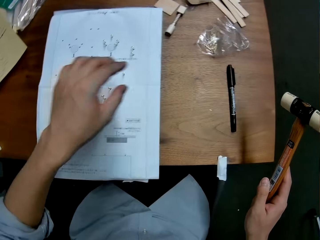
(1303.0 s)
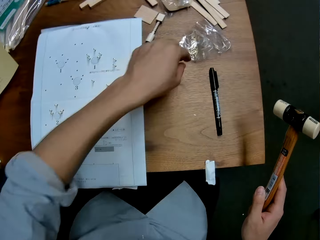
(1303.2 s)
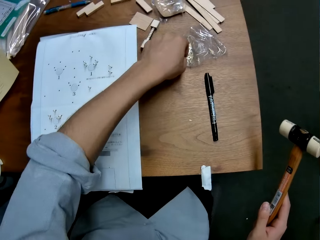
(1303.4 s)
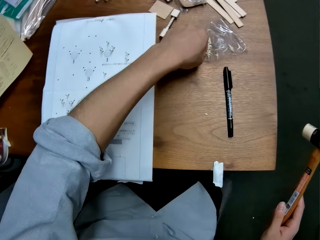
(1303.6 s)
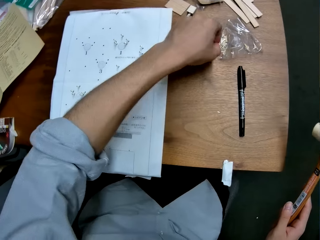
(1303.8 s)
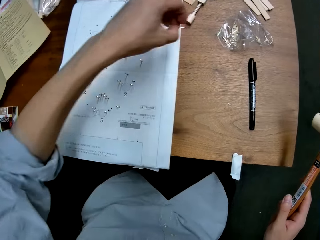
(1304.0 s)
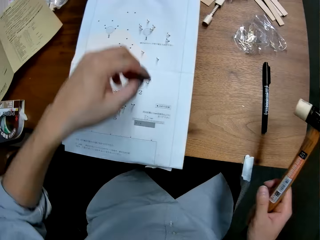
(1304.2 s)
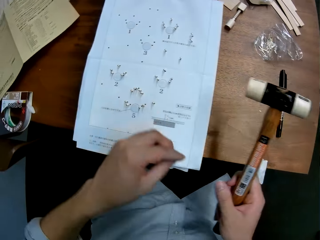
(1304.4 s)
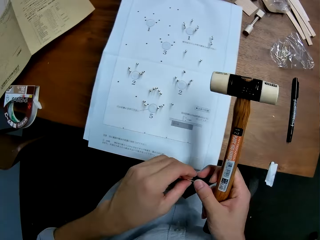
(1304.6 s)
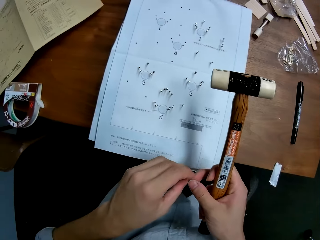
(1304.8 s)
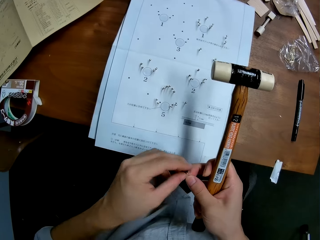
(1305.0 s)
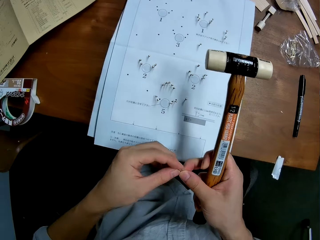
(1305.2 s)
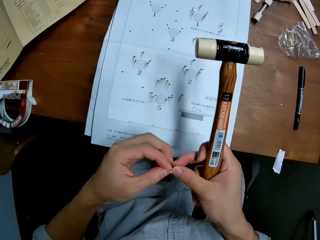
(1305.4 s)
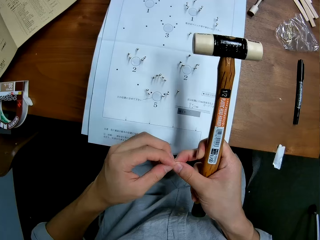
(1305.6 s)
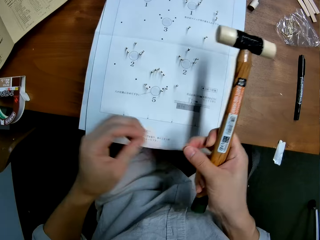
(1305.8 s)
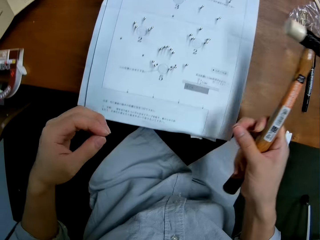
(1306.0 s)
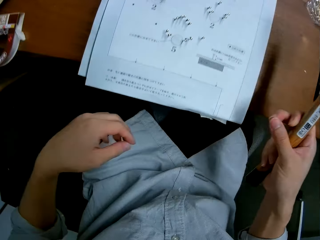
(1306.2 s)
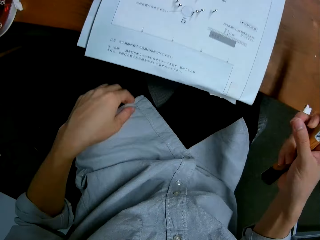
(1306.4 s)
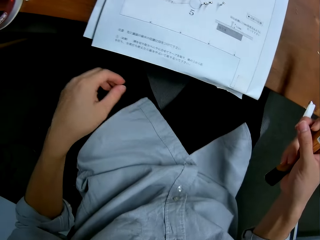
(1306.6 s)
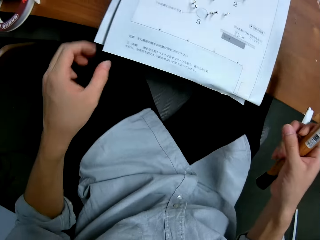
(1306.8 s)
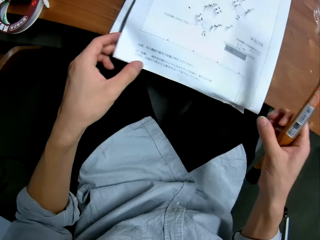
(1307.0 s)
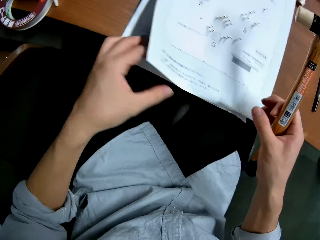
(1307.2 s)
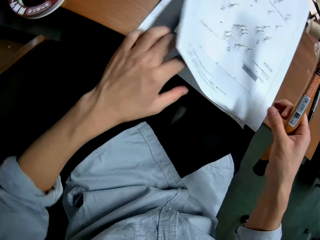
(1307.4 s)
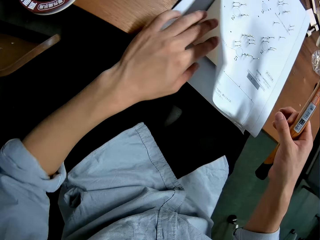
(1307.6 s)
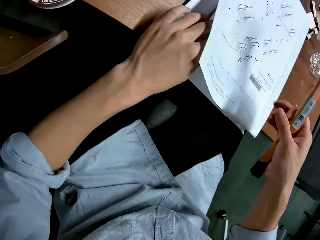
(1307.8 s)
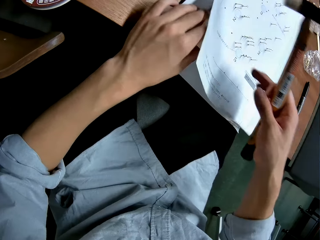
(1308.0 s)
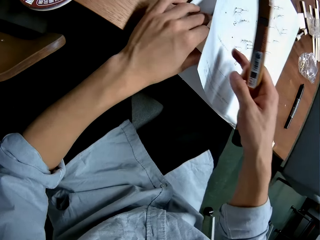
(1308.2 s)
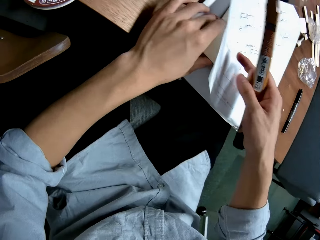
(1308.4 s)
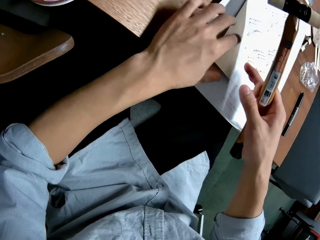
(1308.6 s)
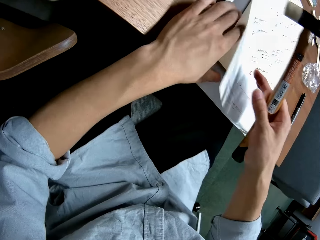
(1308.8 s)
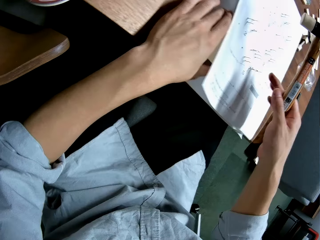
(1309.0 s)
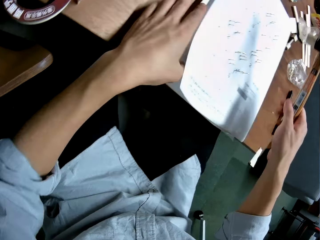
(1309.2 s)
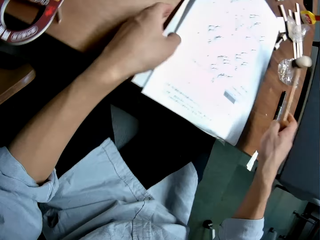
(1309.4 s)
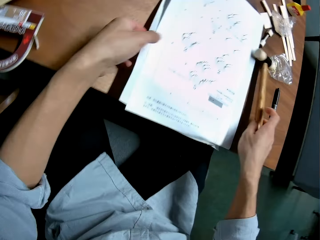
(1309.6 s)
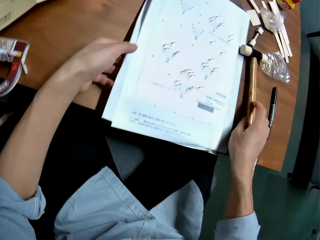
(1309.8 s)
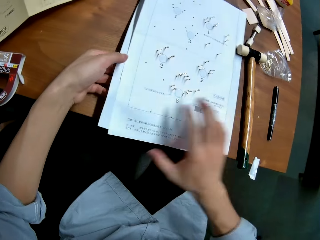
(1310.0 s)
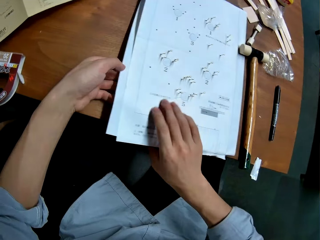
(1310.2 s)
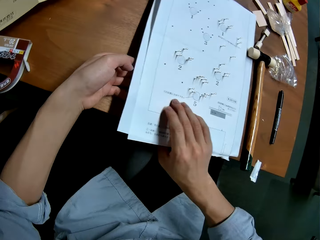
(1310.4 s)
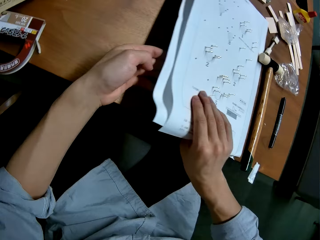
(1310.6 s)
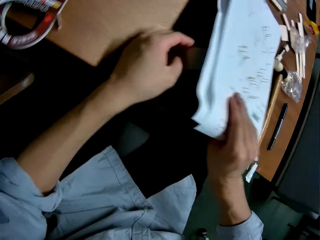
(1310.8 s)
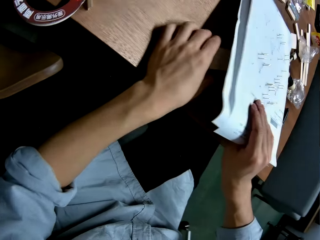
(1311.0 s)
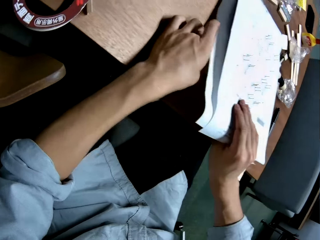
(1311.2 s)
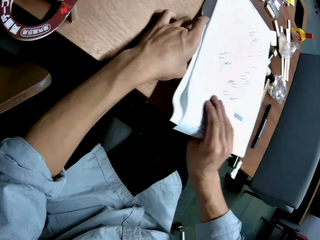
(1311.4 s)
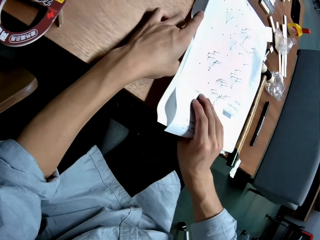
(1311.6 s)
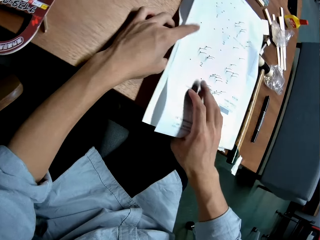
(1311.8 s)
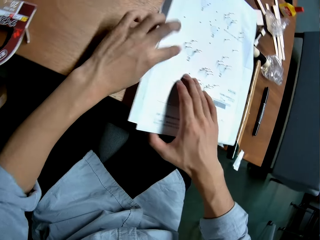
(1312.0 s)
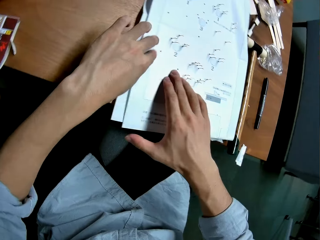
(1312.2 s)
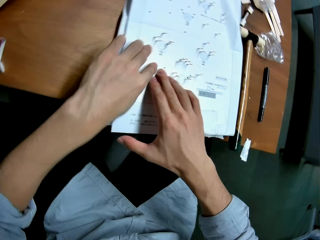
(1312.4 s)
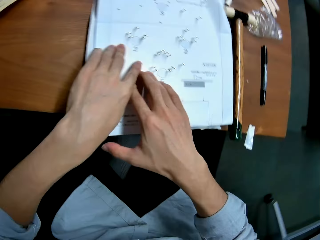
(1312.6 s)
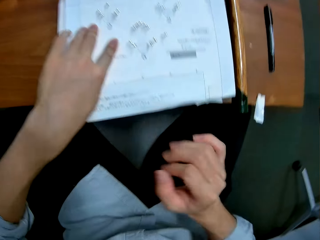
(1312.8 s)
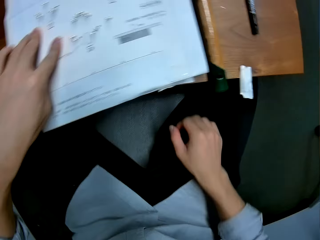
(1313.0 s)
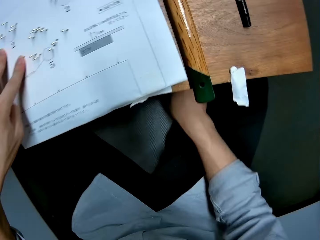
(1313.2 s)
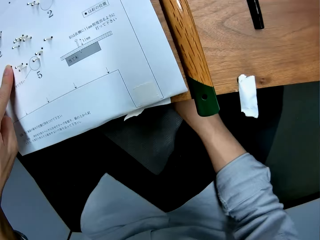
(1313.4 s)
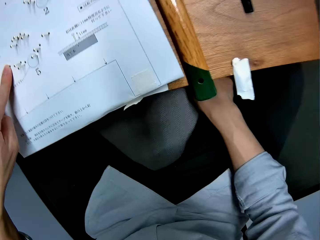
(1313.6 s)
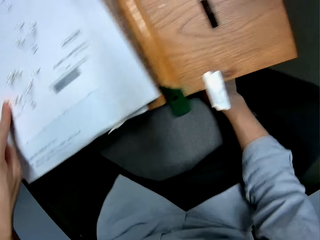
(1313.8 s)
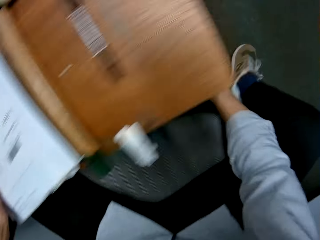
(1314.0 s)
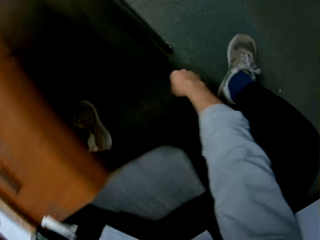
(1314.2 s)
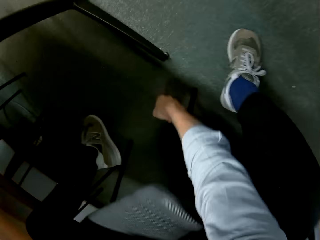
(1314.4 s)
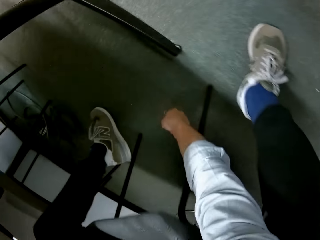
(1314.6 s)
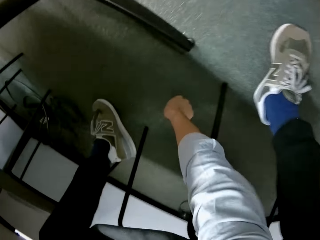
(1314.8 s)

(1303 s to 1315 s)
The camera wearer picks a panel pin from the package on the table with his left hand. He holds the pin with both hands. He drops the pin to the floor with his left hand. He adjusts the leaflet with both hands. He drops the hammer on the table with his right hand. He raises the leaflet with his right hand. He adjusts a piece of wood underneath the leaflet with his left hand. He drops the leaflet with his right hand. He holds the leaflet with his right hand.

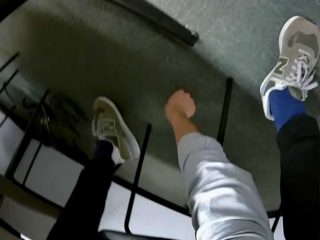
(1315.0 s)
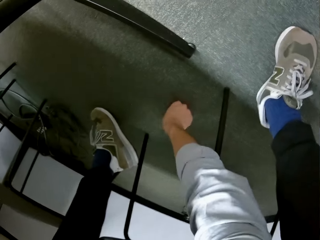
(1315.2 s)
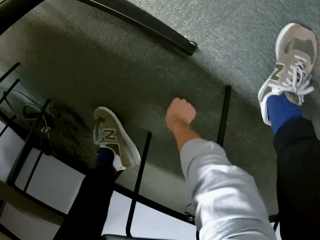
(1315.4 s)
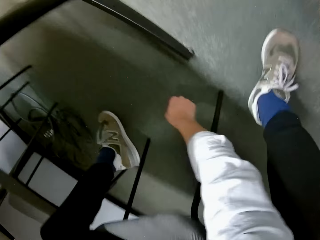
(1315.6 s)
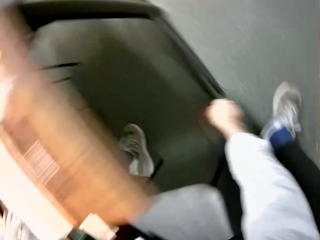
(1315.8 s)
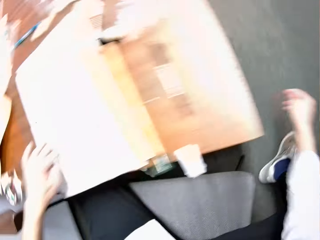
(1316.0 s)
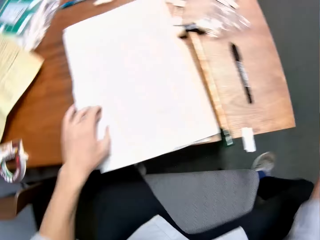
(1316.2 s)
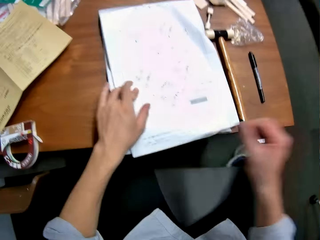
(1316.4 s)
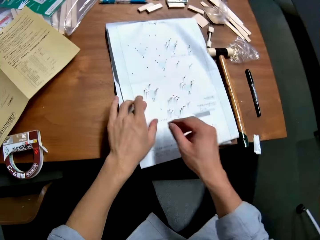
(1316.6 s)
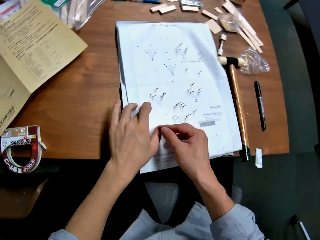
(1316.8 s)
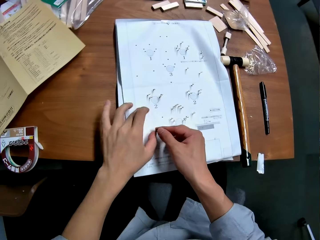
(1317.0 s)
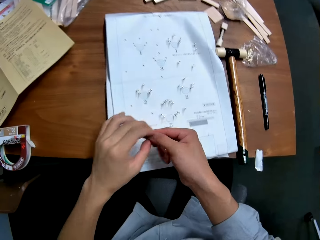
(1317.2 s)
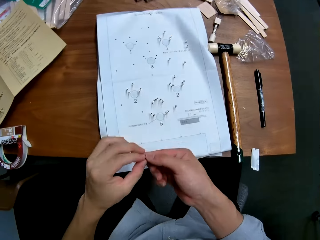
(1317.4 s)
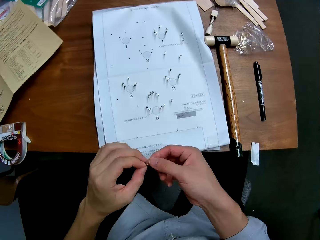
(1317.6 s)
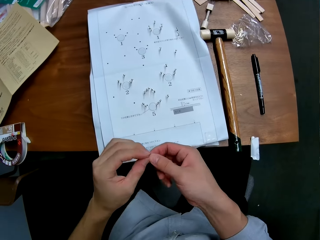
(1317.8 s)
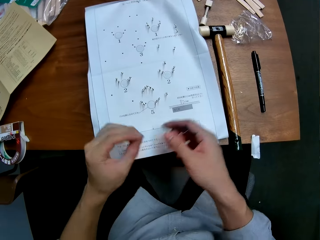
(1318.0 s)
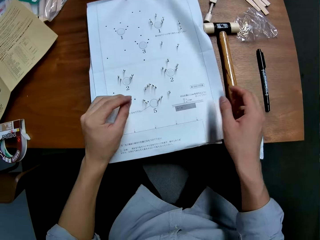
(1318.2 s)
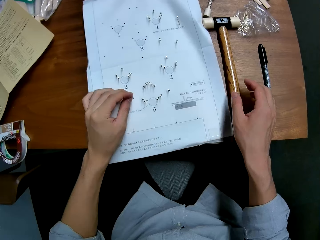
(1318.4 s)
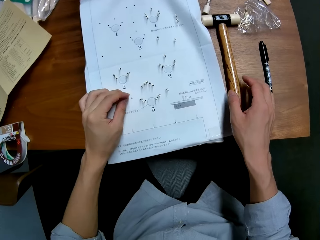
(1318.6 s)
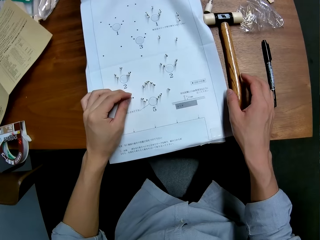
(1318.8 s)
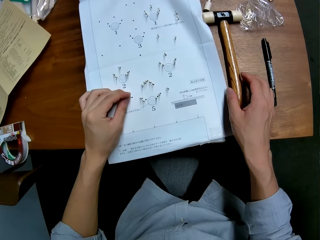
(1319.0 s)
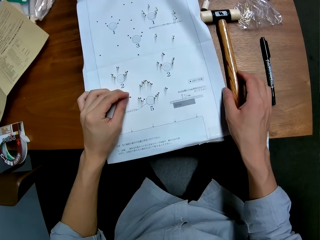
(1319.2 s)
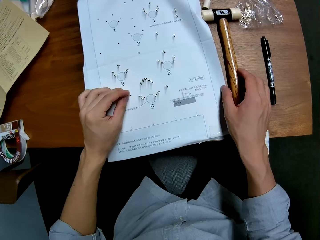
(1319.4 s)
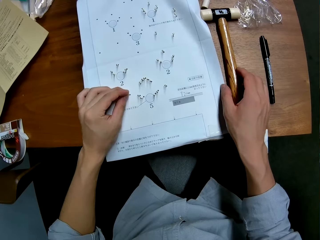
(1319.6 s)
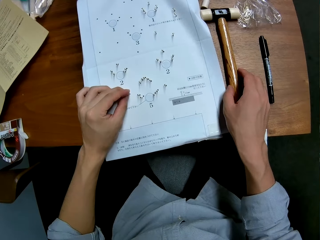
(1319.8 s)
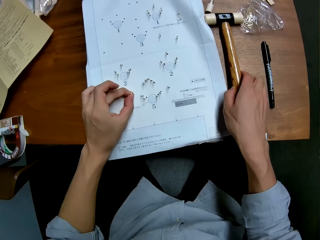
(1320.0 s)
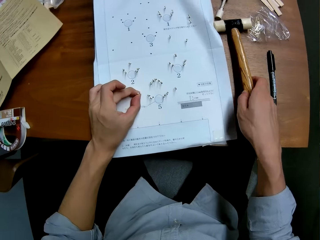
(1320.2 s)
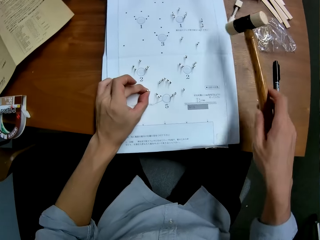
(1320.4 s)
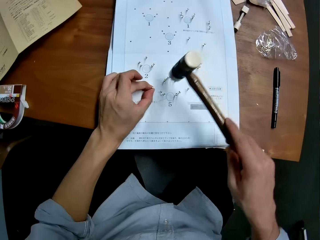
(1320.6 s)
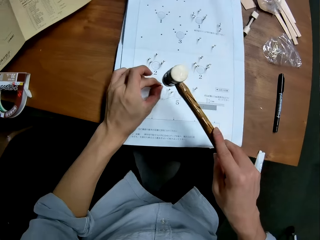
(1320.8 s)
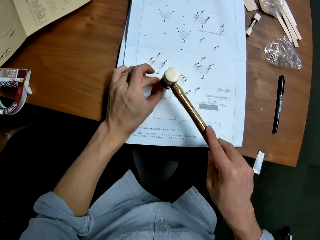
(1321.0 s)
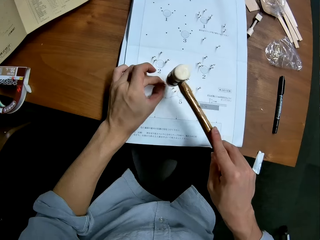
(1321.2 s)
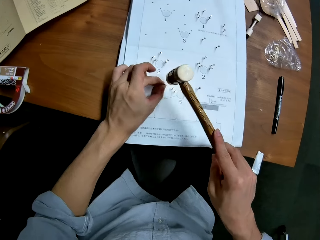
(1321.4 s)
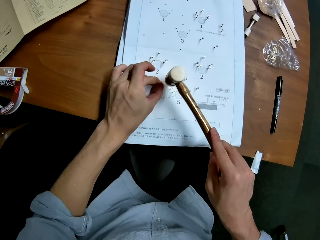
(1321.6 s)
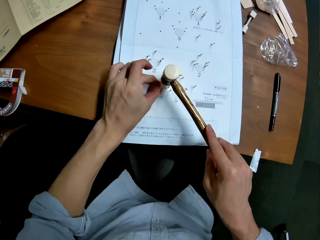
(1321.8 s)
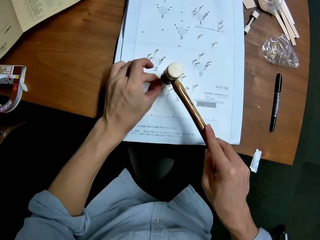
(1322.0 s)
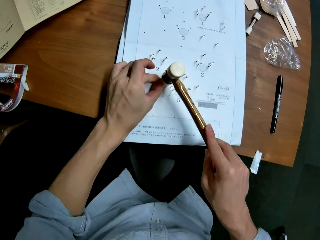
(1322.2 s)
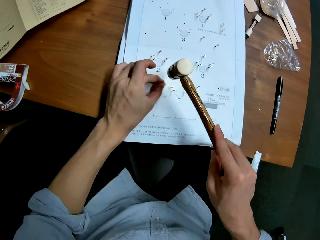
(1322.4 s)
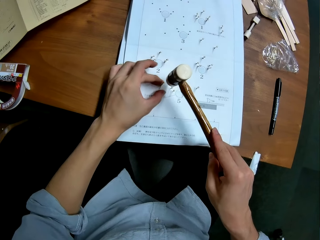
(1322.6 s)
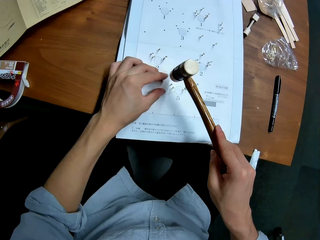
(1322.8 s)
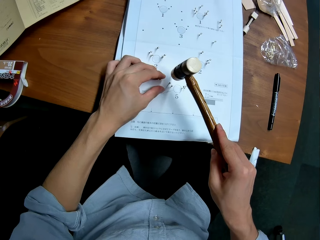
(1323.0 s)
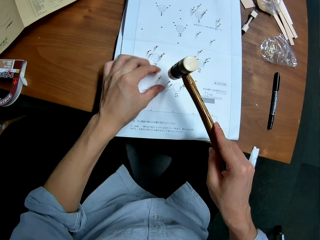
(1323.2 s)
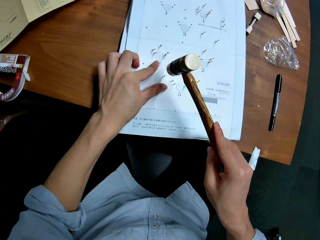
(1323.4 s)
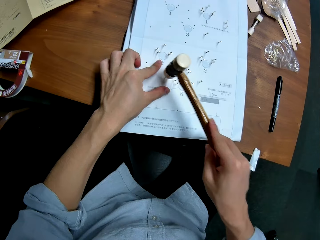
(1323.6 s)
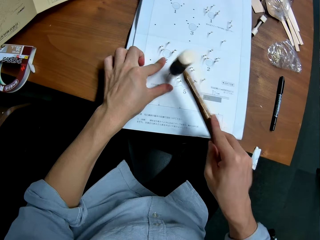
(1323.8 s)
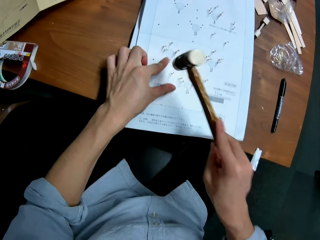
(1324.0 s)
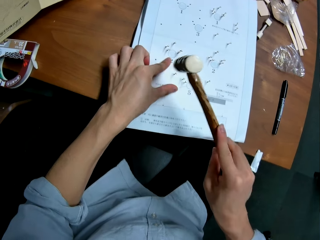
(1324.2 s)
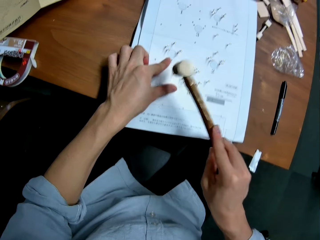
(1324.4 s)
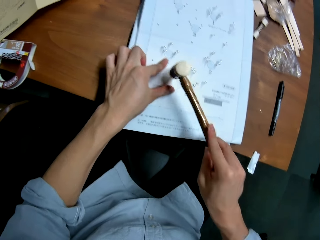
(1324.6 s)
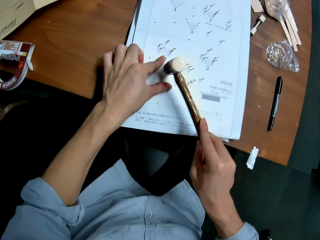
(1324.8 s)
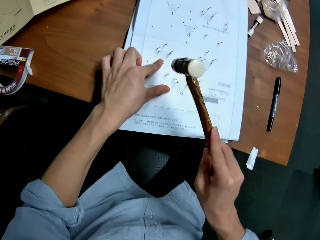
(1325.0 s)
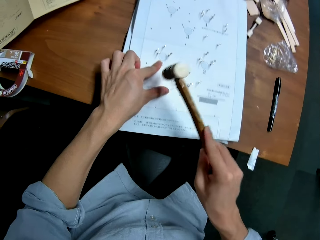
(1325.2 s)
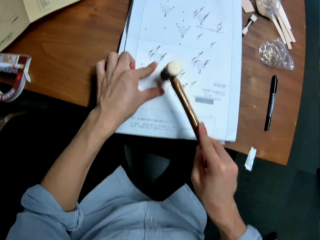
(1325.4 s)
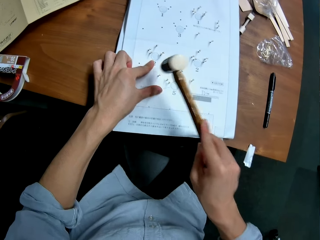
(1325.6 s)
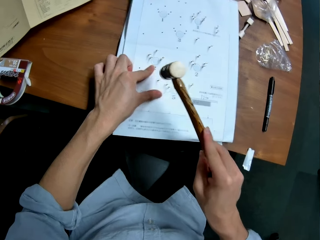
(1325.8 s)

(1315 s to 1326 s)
The camera wearer picks up the pin from the floor with his right hand. He holds the pin with both hands. He inserts the pin into a hole in the leaflet with his left hand. He picks up the hammer from the table with his right hand. He hits the pin into the hole in the leaflet with the hammer. He holds the leaflet with his left hand.
